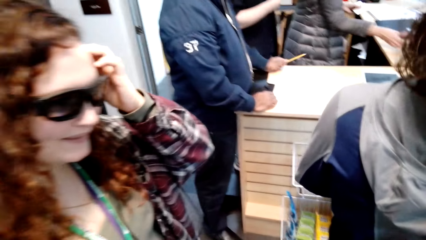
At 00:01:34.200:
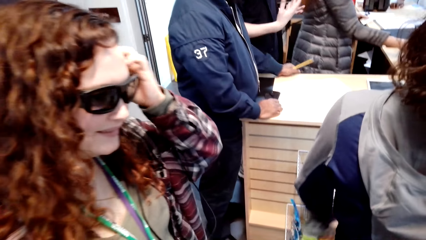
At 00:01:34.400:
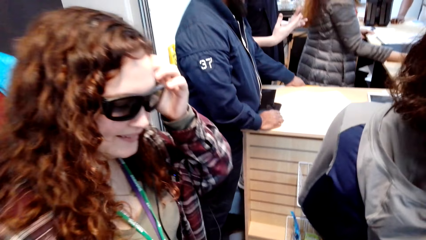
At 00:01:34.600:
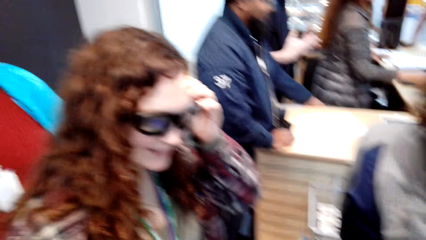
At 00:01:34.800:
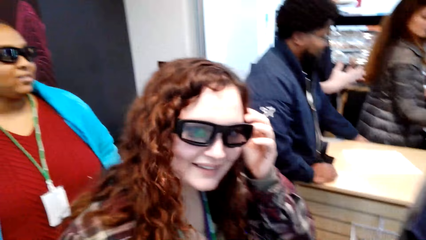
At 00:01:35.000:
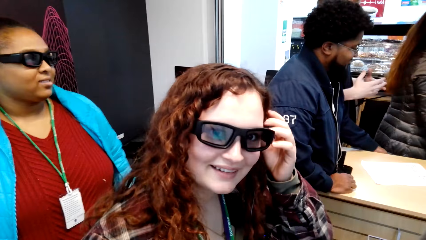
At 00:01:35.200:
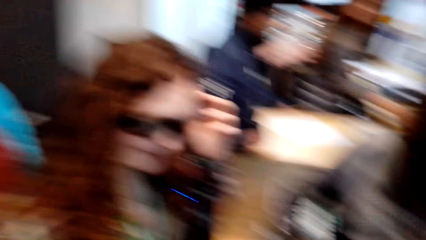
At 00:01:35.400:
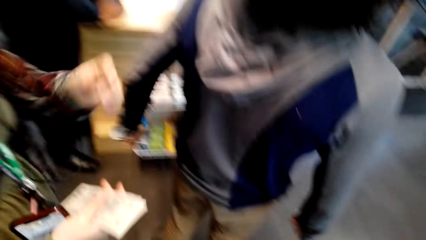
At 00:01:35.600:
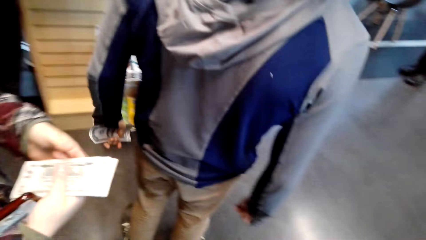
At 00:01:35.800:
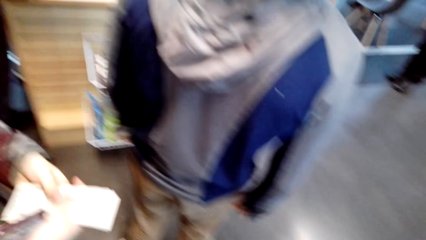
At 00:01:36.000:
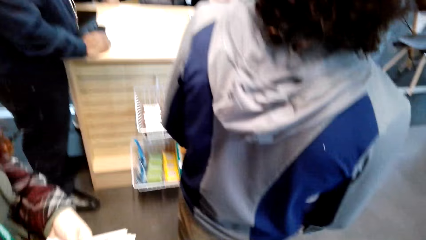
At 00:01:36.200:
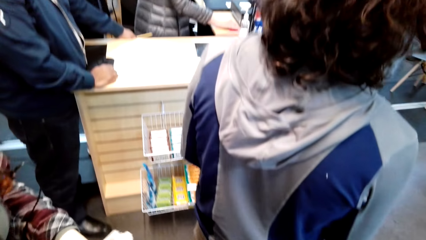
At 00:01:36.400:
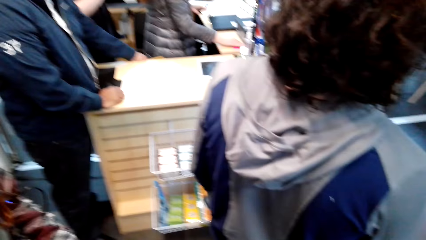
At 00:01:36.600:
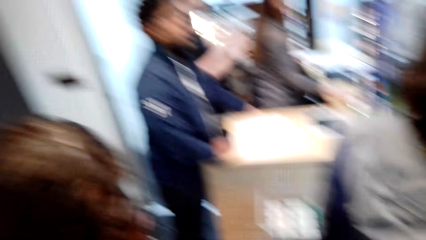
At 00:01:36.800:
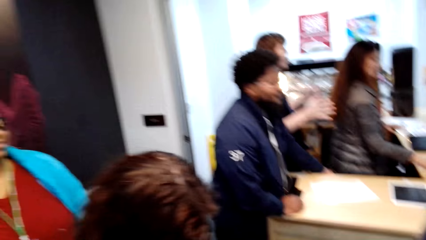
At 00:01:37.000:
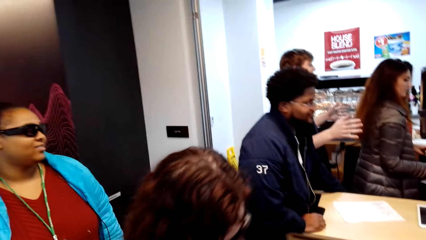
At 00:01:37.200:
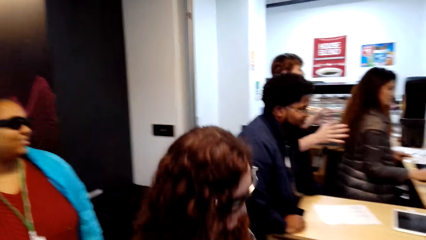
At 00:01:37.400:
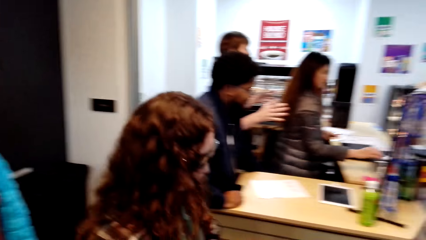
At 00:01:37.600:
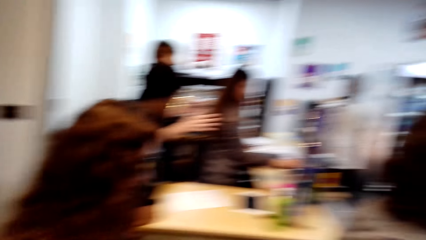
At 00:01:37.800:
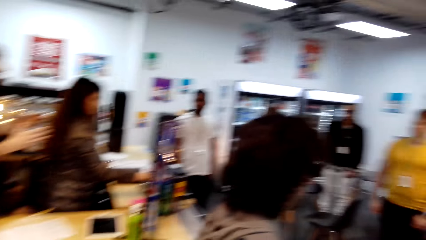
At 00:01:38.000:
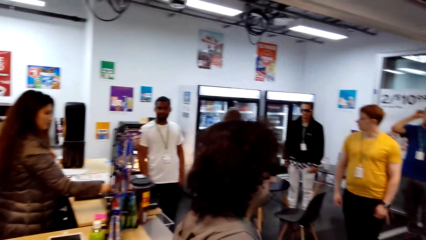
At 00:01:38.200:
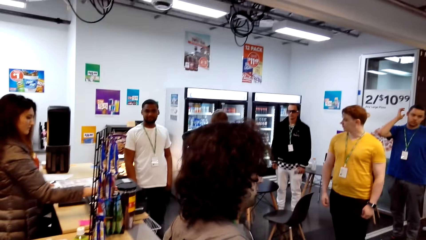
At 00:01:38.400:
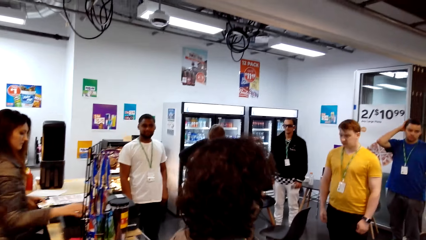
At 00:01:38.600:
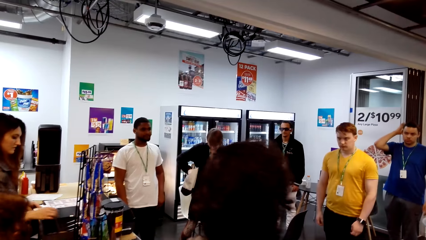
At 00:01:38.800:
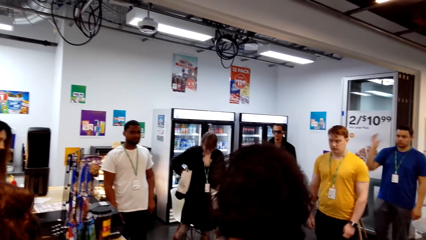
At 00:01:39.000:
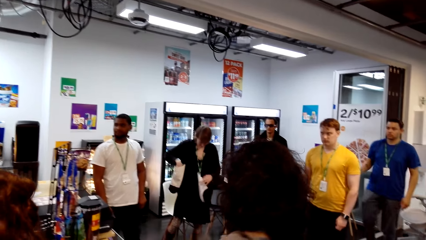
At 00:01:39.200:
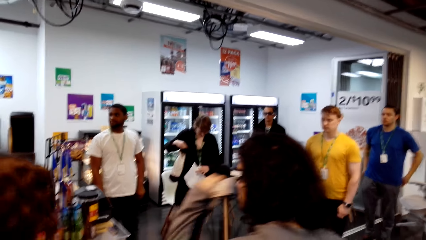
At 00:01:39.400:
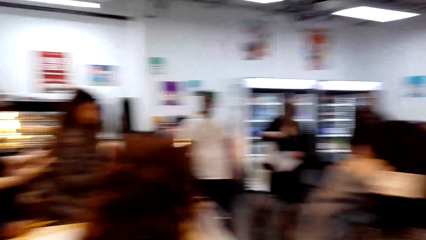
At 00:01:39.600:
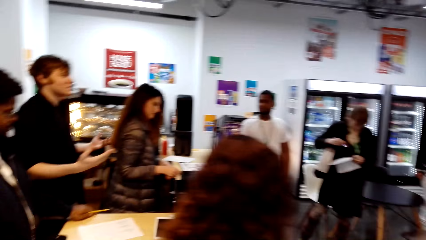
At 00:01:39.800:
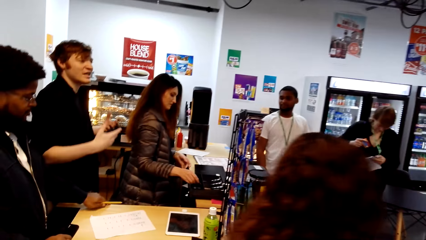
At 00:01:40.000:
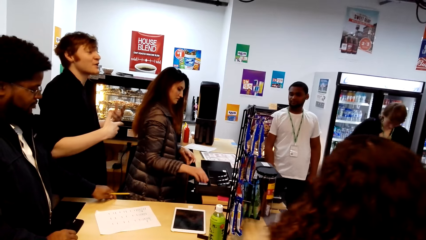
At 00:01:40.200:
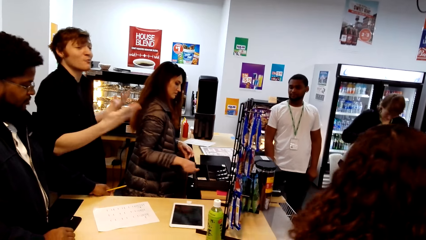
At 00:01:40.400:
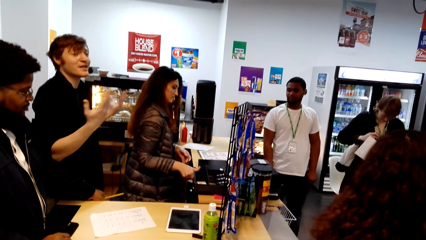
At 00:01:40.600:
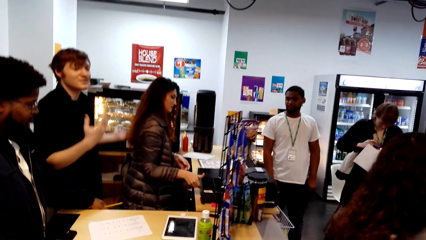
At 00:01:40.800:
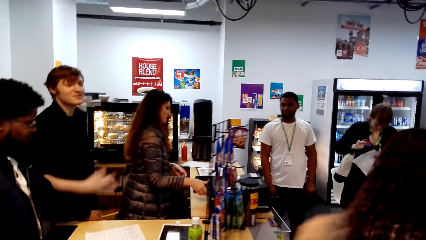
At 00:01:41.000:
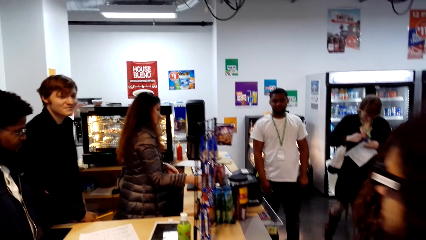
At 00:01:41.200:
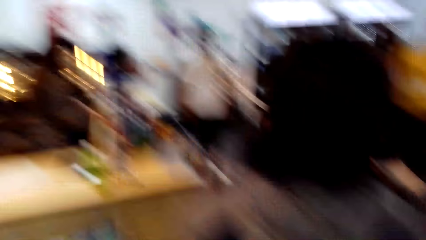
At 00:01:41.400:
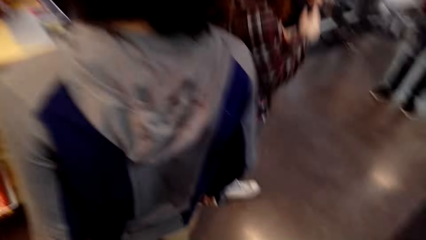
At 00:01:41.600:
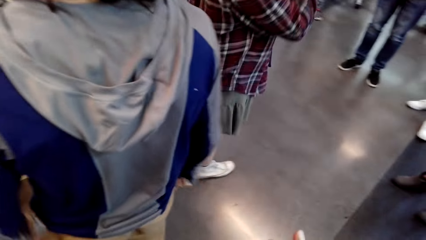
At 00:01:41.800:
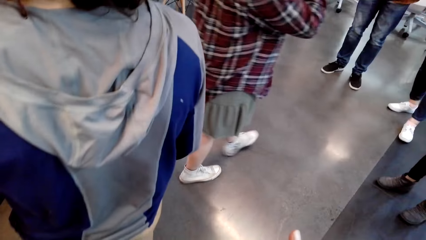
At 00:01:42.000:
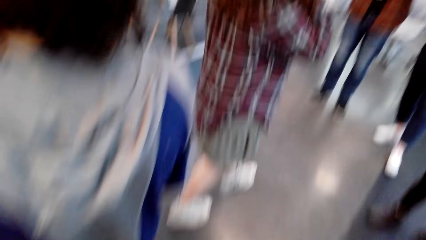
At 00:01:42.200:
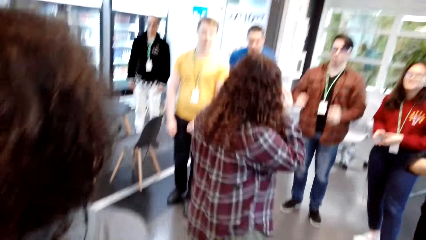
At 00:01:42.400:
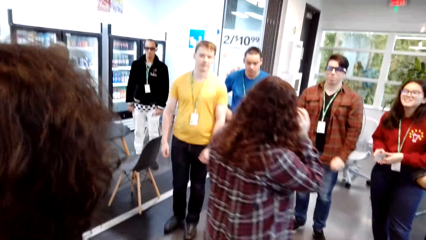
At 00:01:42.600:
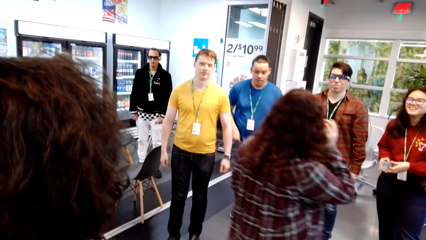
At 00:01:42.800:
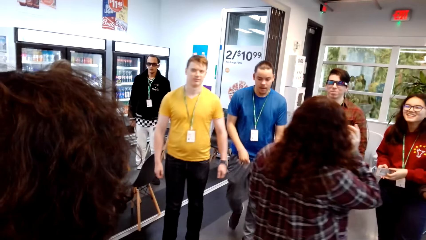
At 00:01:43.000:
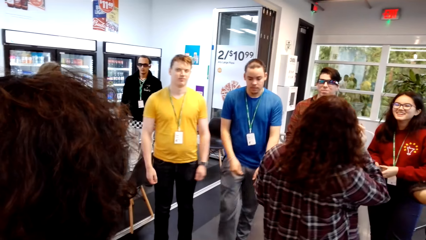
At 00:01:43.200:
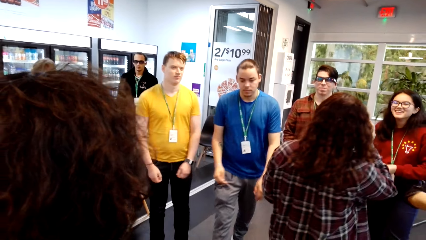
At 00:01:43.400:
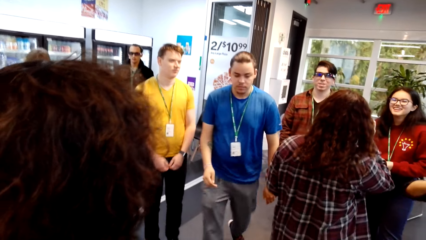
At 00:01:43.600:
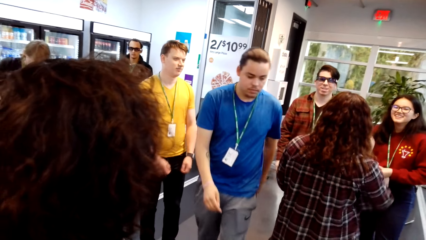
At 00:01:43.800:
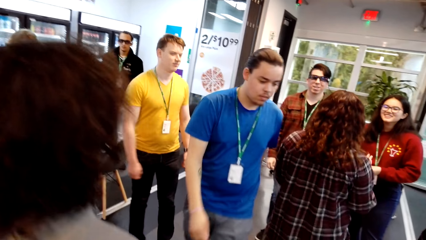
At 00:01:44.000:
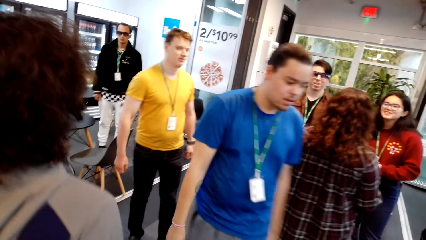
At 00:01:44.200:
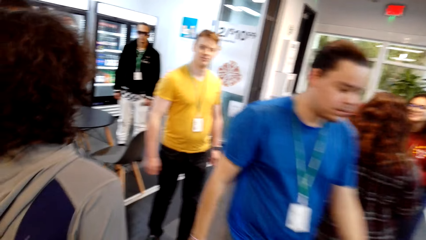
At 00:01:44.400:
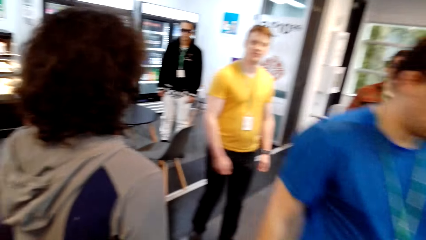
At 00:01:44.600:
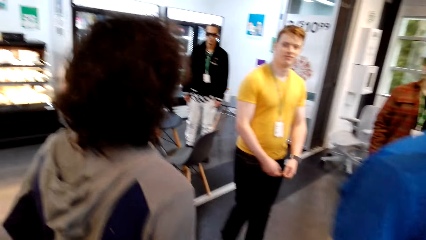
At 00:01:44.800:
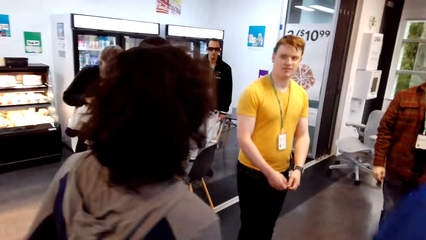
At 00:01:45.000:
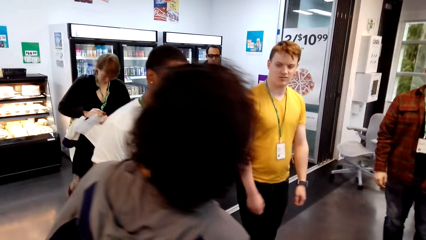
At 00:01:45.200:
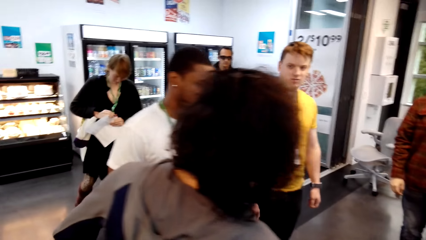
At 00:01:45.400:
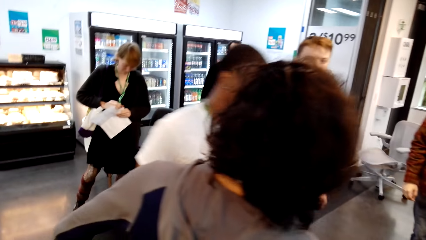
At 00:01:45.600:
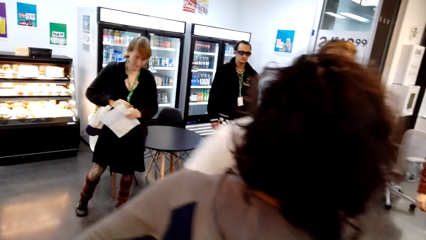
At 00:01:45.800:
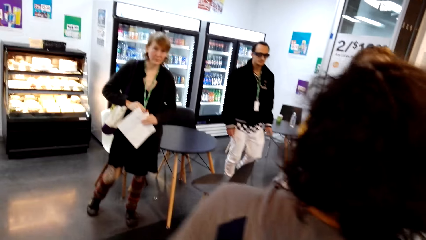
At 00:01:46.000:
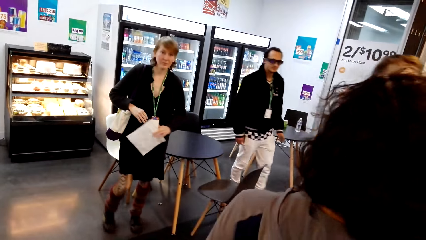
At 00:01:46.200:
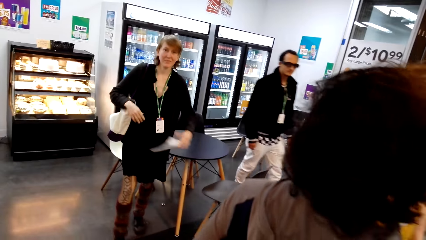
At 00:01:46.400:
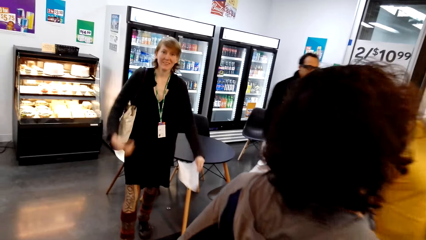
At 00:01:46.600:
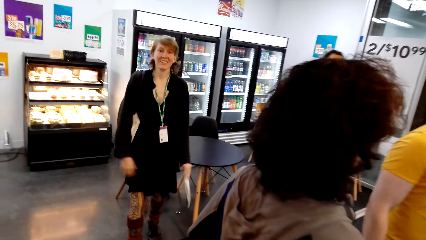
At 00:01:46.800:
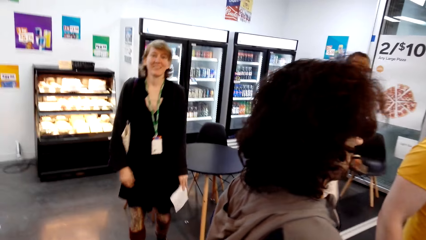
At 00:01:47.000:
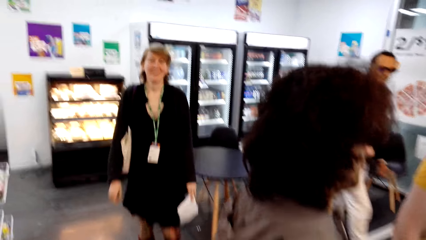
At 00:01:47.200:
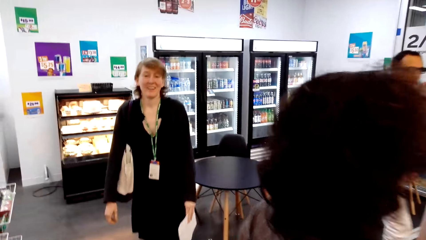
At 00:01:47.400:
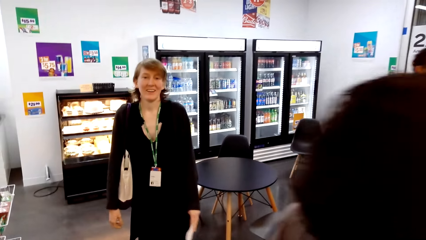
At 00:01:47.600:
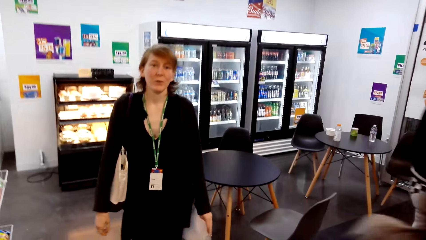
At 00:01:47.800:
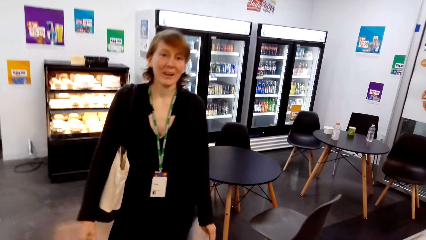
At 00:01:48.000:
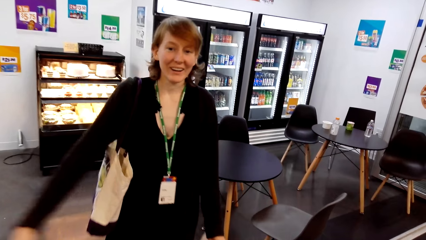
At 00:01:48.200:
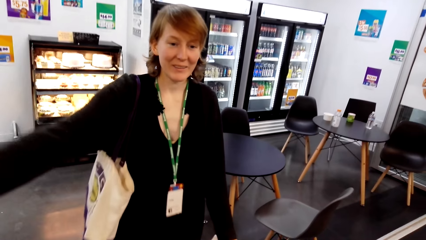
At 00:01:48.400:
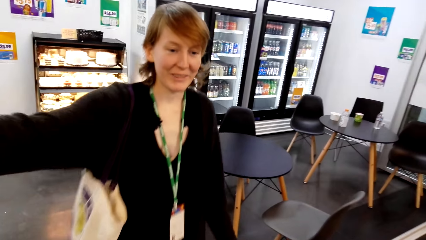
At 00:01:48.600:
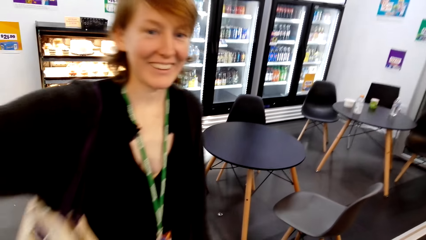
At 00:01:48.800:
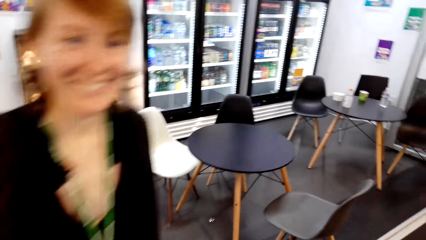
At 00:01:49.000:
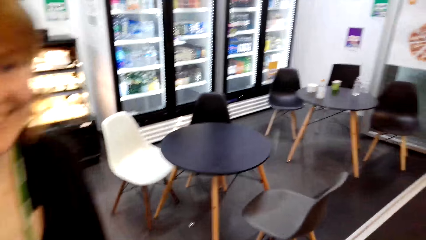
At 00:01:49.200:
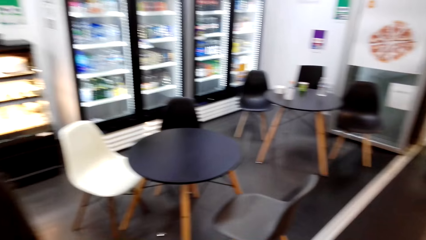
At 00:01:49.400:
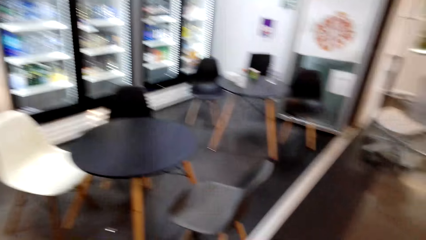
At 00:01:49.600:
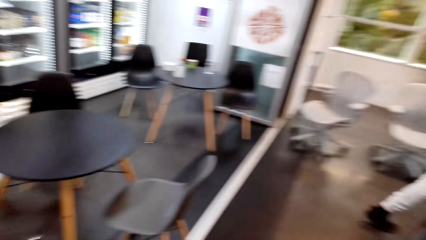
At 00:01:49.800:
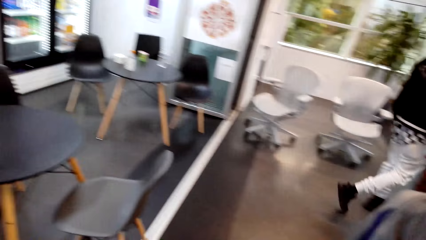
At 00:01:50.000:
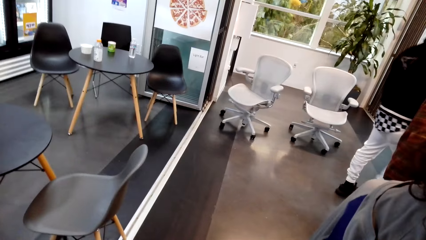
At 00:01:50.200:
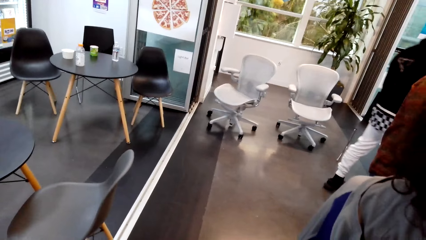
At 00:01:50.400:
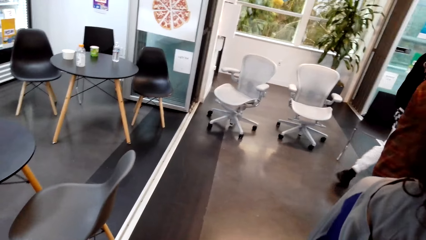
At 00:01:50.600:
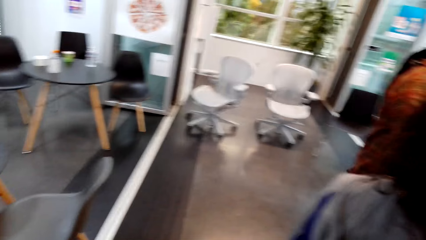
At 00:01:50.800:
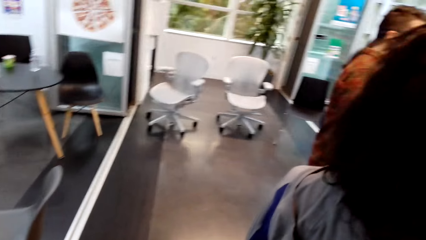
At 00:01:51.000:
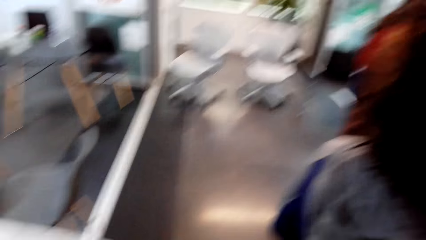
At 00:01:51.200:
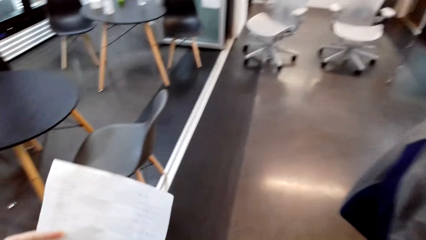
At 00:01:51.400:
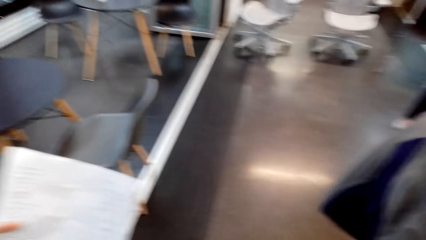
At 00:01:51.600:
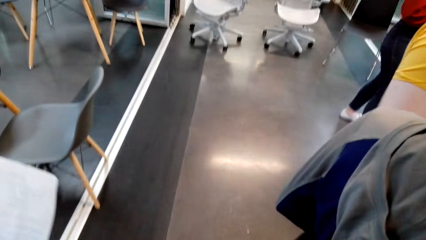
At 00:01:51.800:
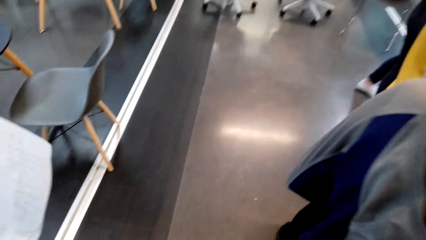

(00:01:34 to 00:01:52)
The camera wearer looks around and talks with a lady. They look around. They look around again. They talk with another lady and look around.
